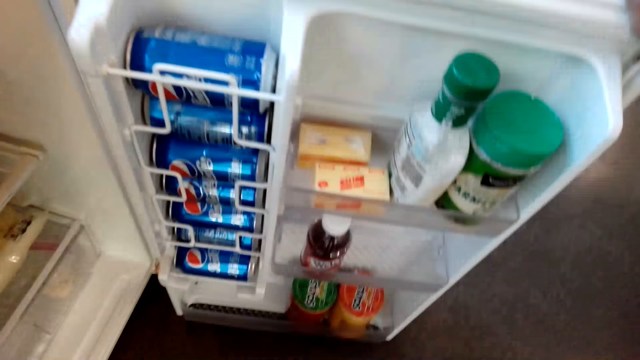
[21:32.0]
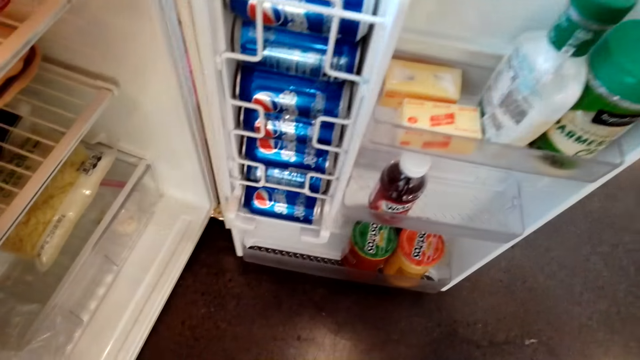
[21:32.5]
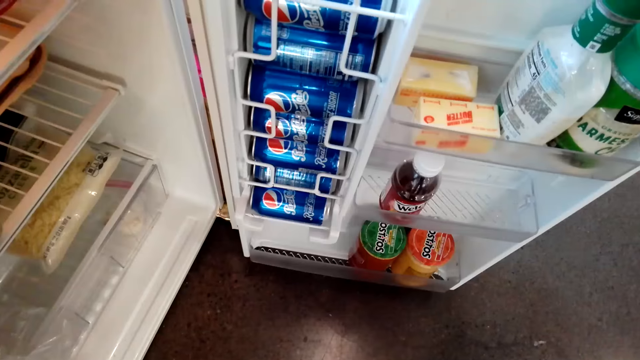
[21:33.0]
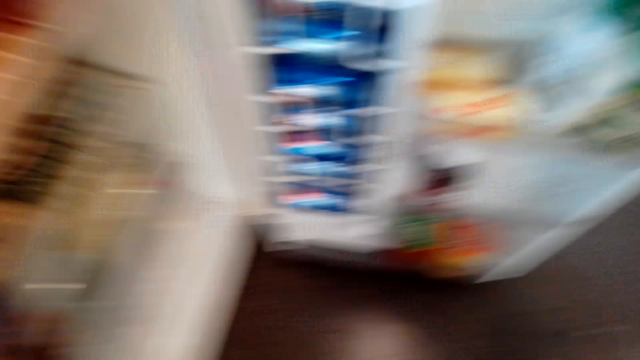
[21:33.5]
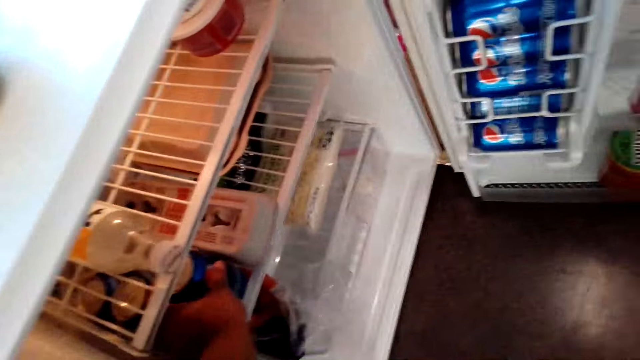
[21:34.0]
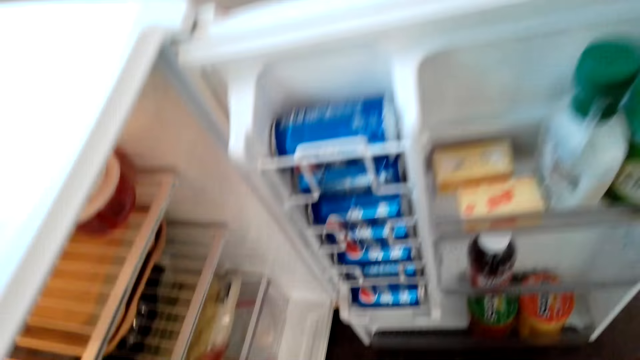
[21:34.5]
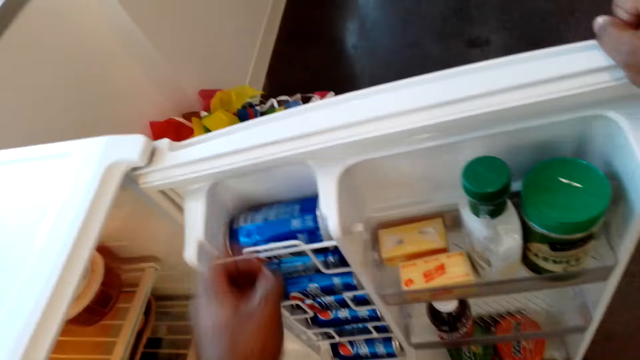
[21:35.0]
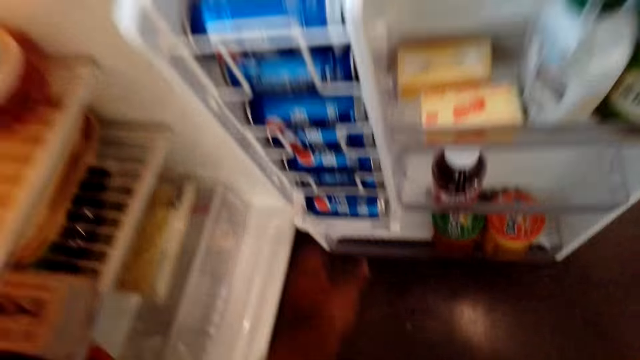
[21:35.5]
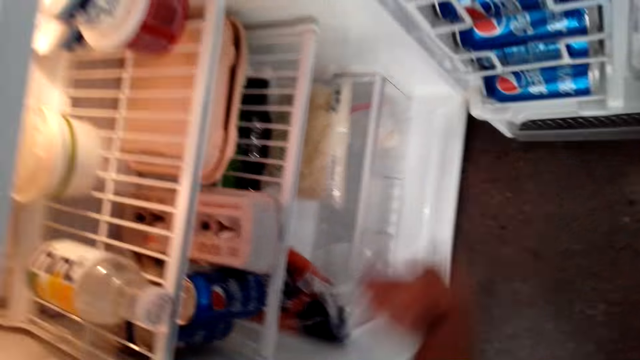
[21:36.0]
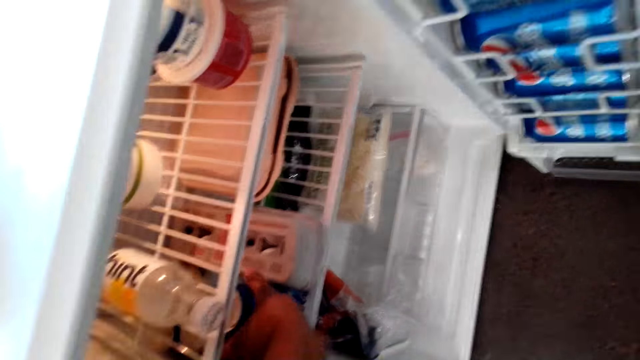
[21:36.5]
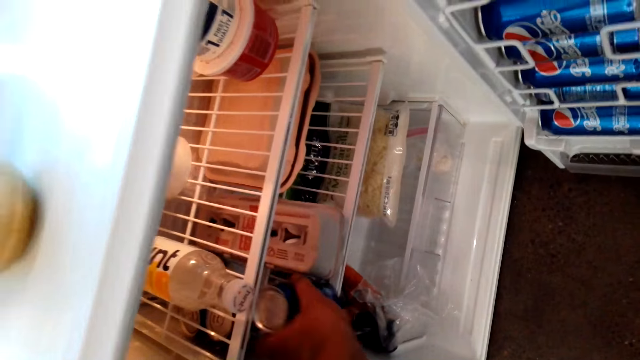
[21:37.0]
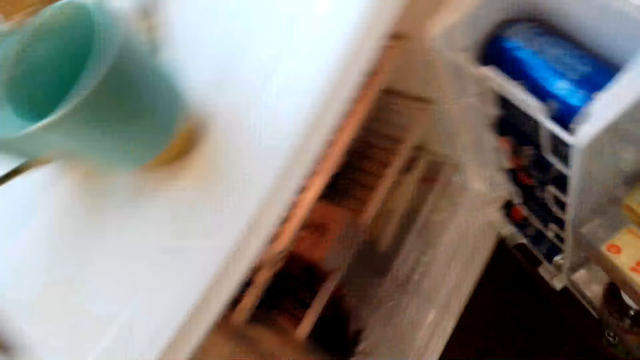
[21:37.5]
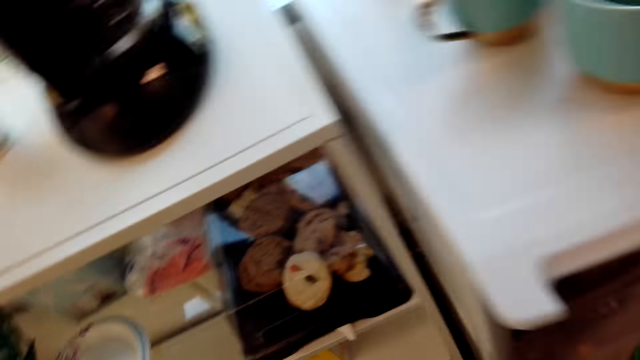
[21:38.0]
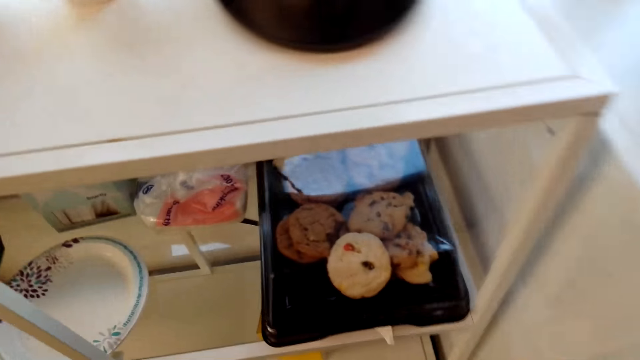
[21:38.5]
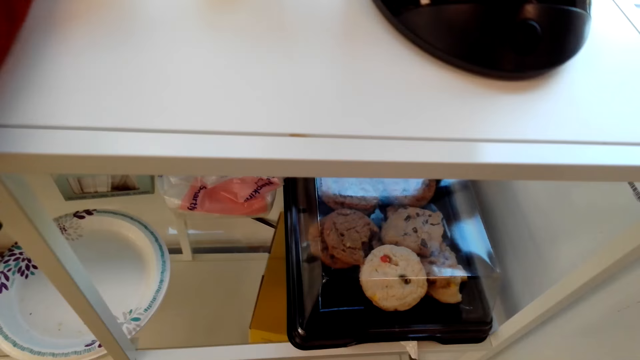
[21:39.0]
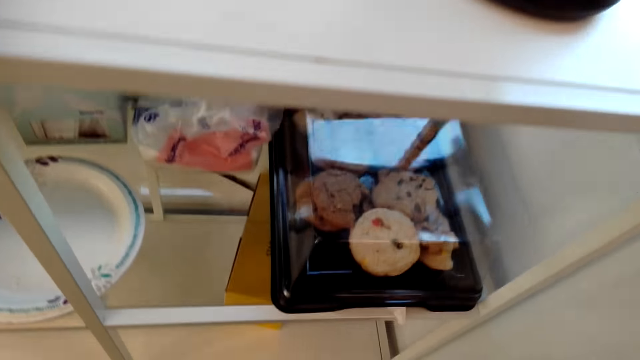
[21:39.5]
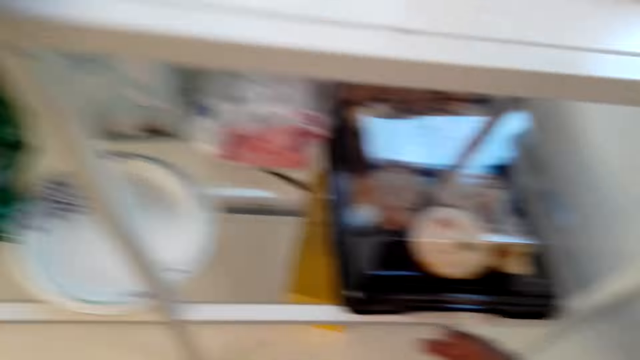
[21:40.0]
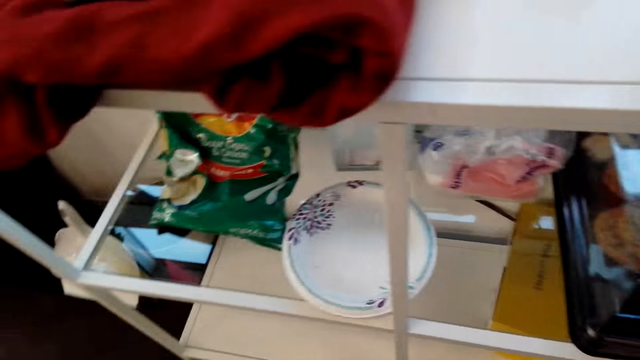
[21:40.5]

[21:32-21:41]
The camera wearer touches a drink. They take out the can of beverage.

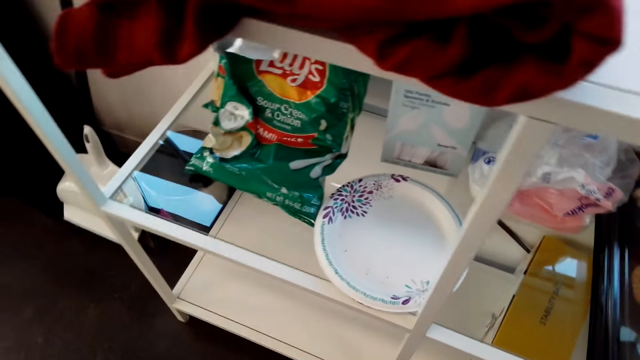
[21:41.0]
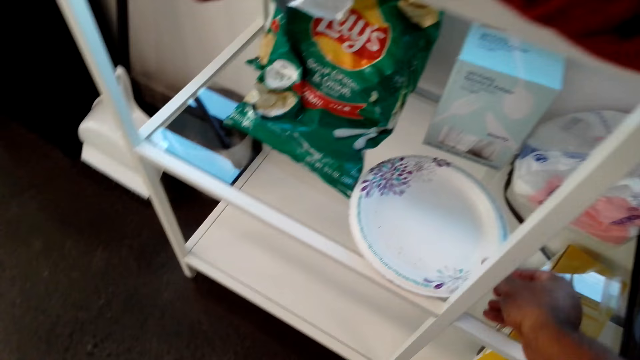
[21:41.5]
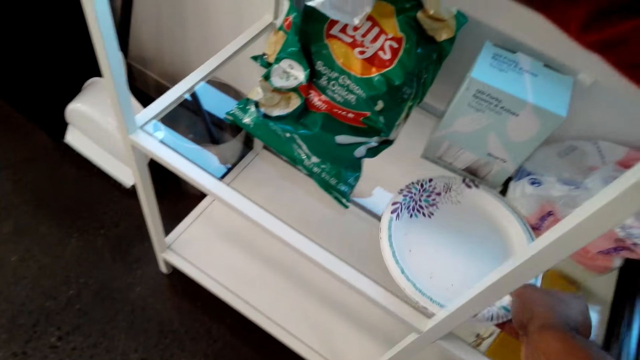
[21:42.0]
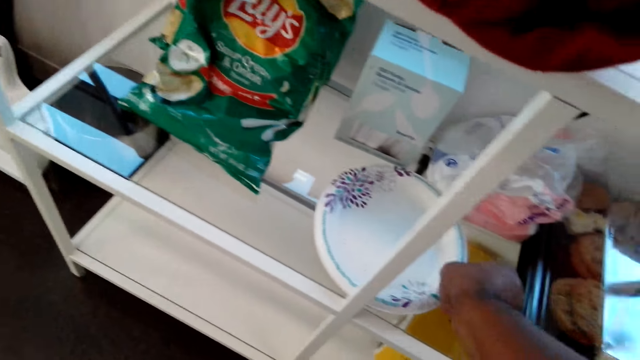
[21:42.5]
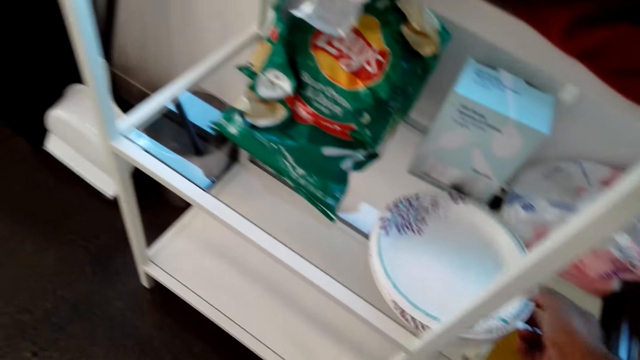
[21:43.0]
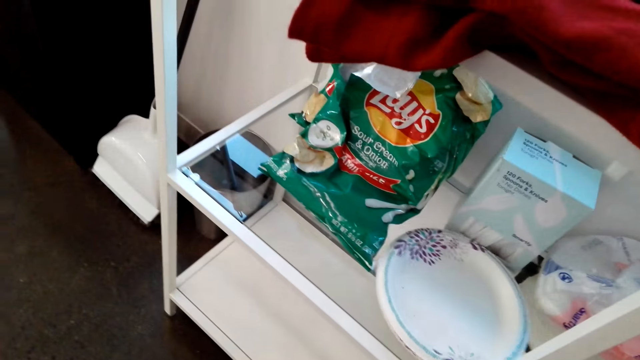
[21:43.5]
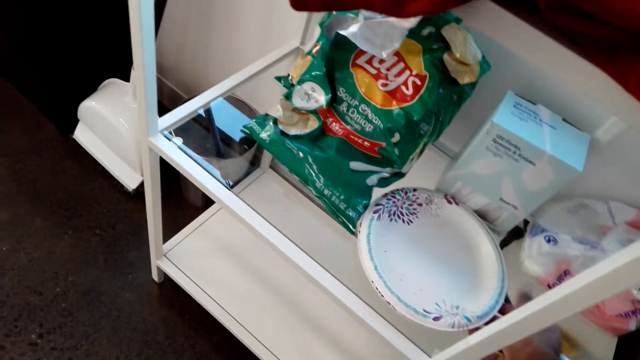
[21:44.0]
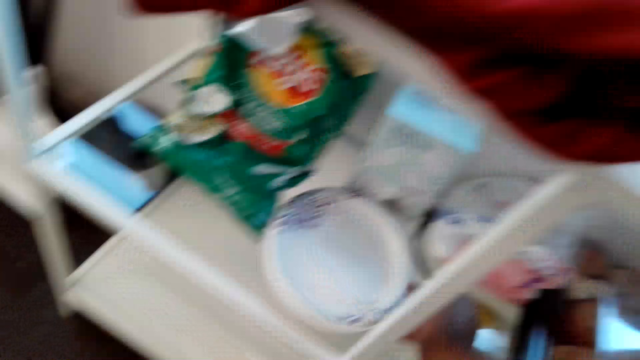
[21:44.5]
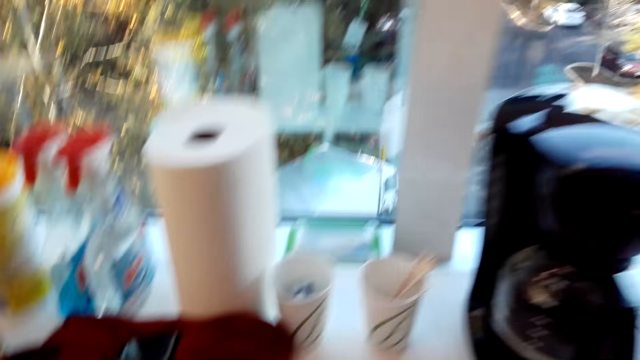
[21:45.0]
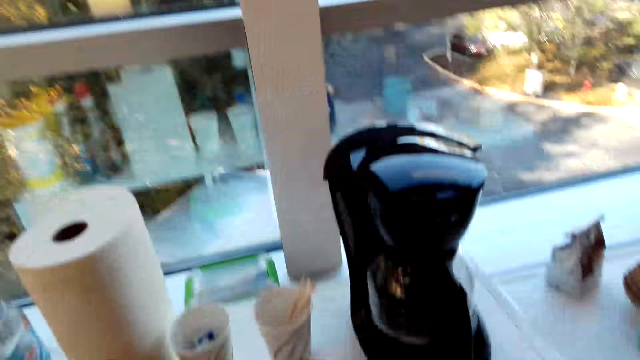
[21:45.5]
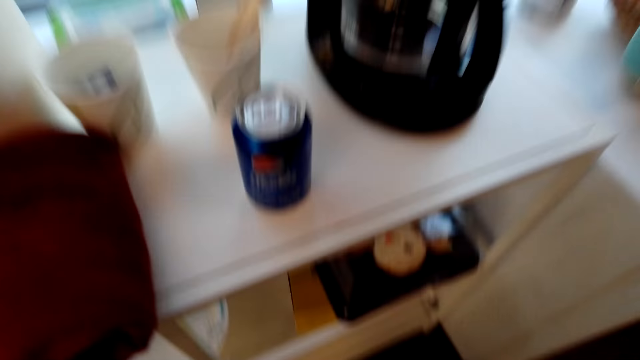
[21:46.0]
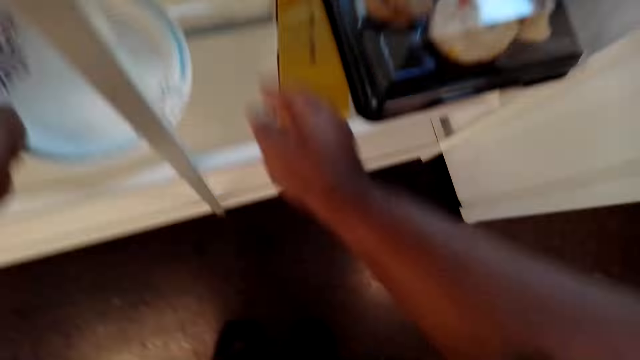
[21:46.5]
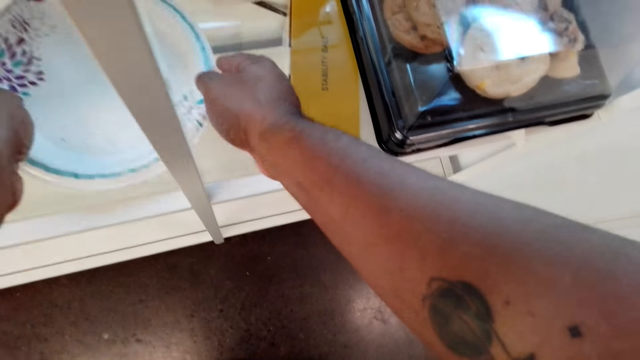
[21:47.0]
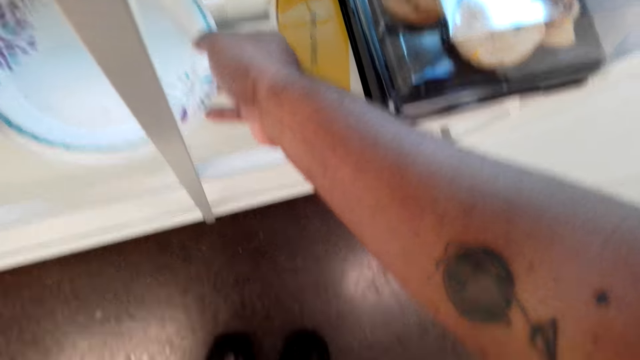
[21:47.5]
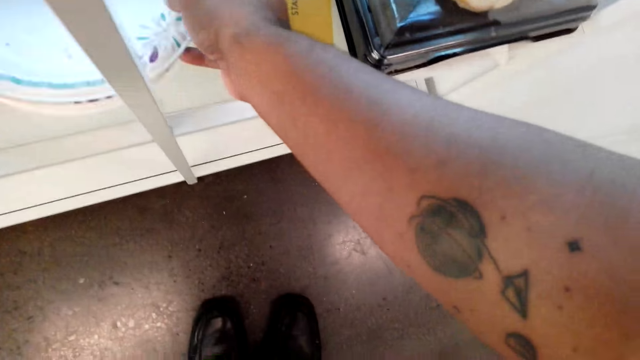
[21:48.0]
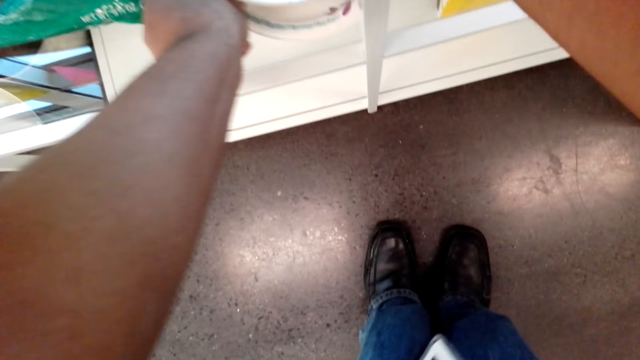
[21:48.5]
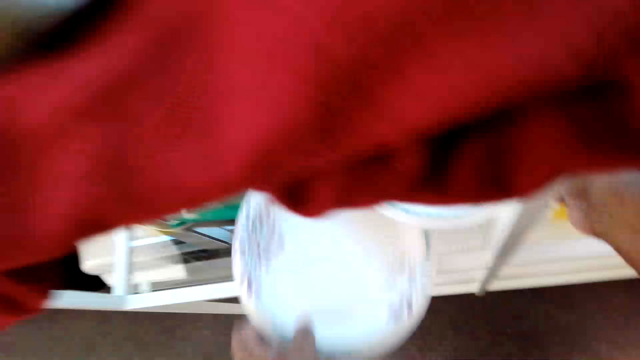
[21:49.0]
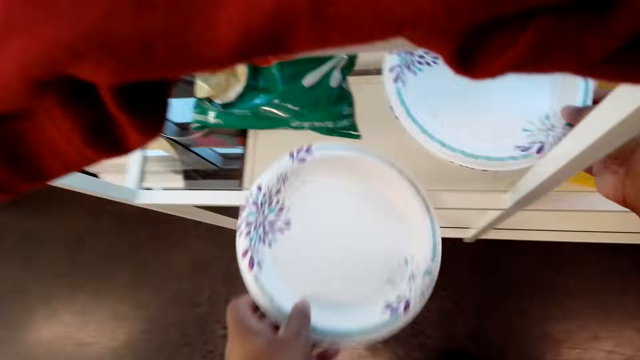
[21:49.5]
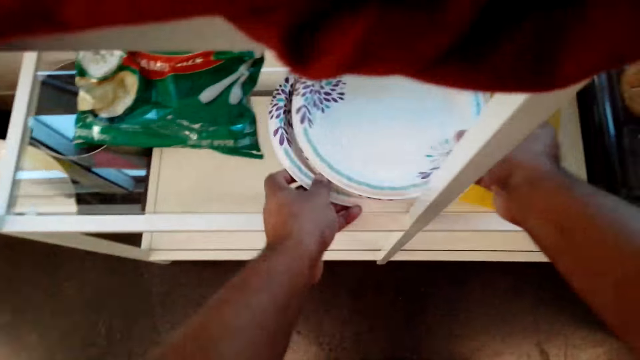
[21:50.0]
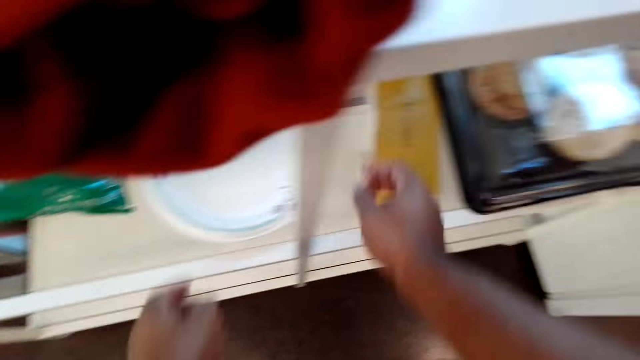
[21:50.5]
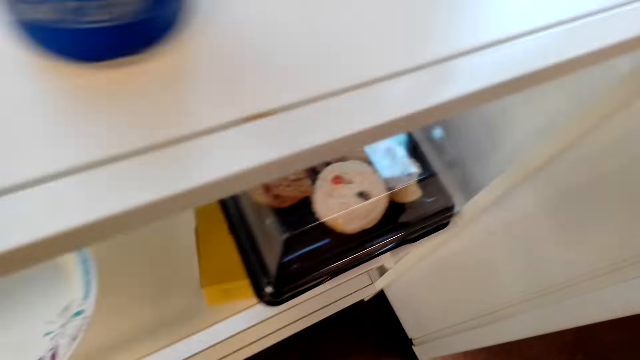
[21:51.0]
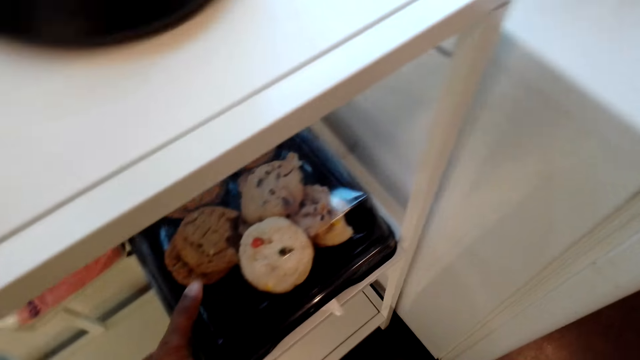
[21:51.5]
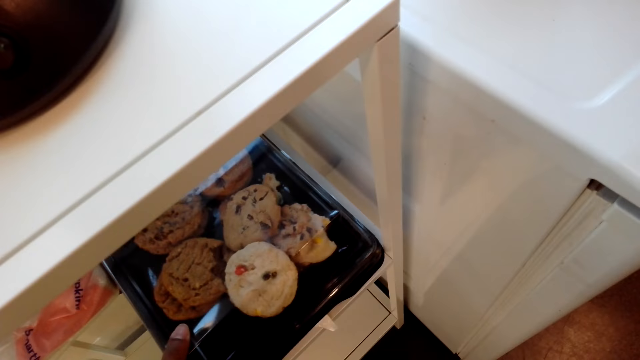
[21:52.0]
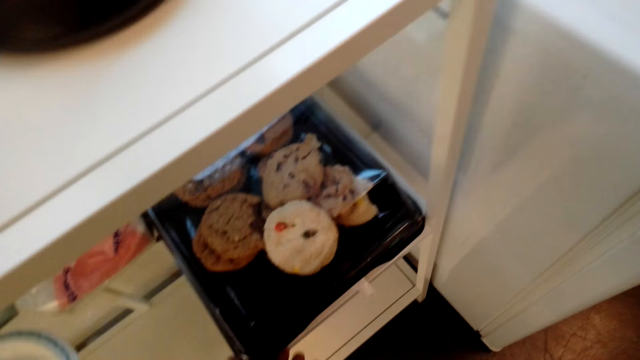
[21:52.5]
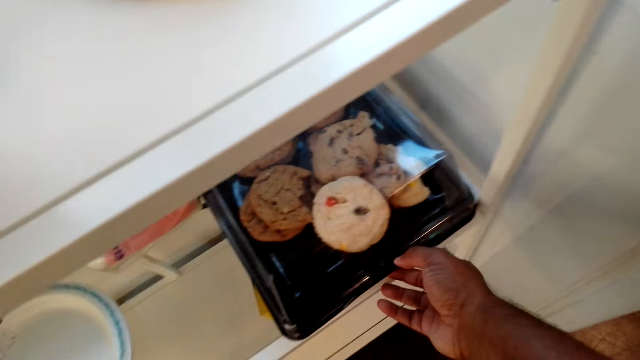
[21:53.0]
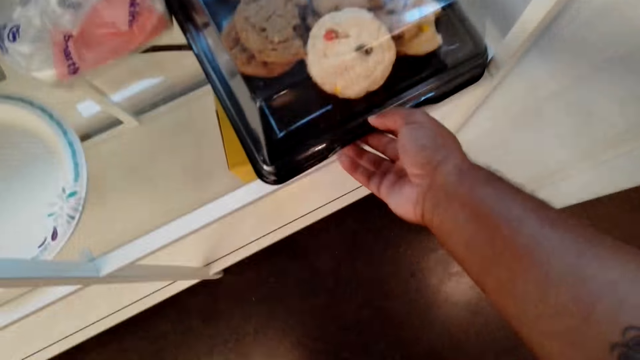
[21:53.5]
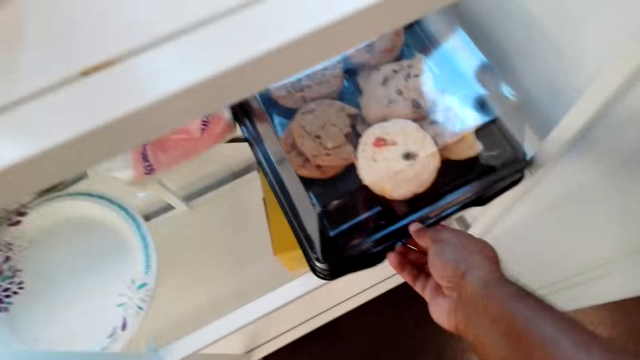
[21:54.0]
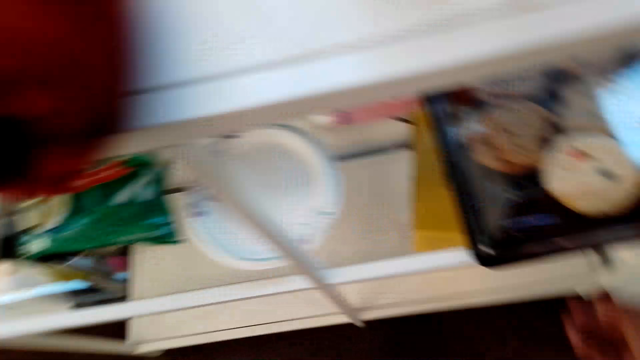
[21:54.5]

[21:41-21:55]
The camera wearer touches a plate. They pick up the plate. They put the drink down. They take the plate. They put the plate down. They touch the container with the cookies or cake tray.
